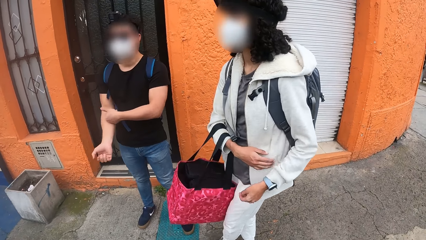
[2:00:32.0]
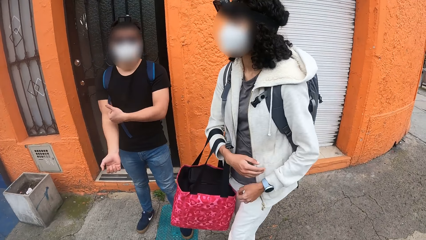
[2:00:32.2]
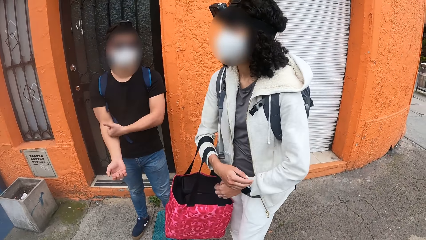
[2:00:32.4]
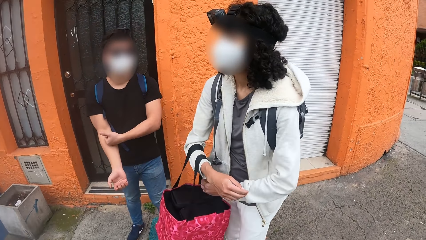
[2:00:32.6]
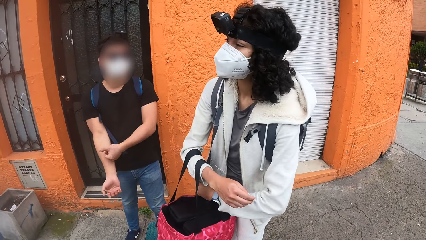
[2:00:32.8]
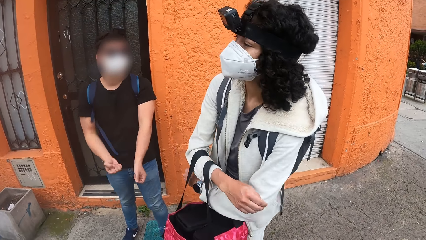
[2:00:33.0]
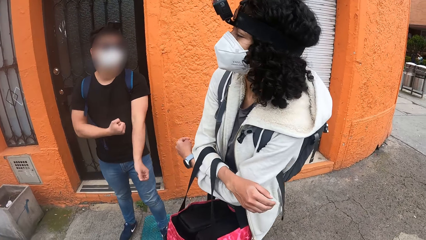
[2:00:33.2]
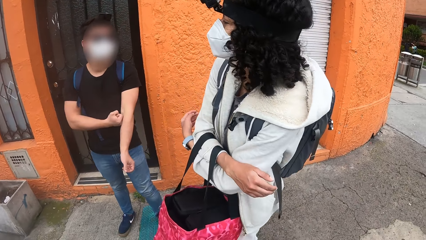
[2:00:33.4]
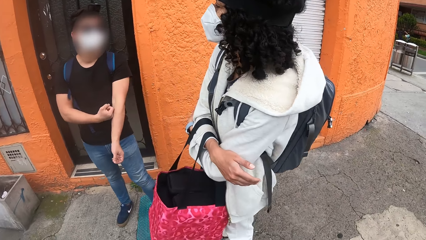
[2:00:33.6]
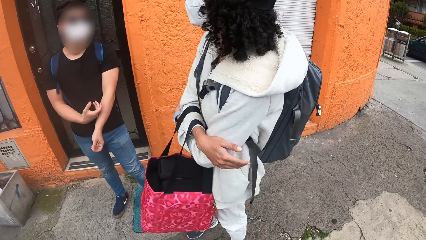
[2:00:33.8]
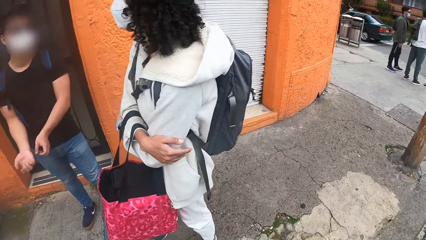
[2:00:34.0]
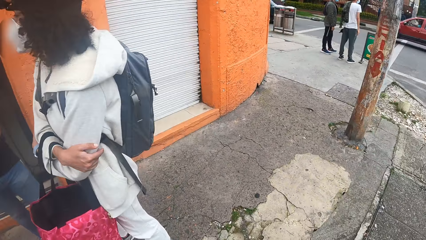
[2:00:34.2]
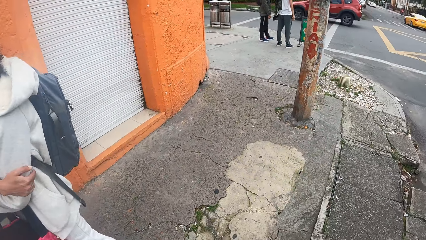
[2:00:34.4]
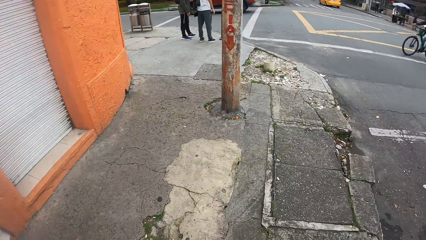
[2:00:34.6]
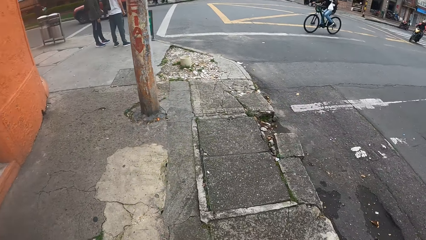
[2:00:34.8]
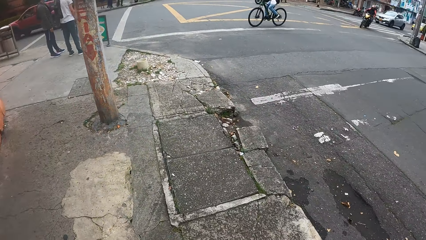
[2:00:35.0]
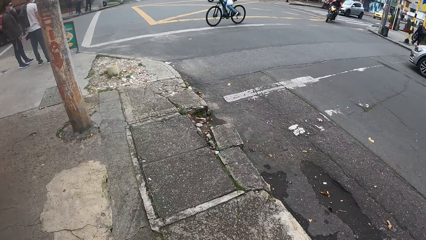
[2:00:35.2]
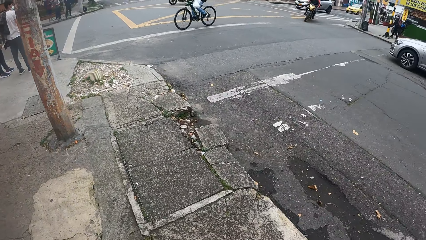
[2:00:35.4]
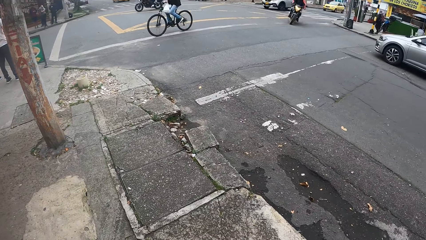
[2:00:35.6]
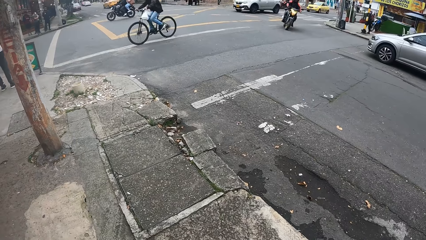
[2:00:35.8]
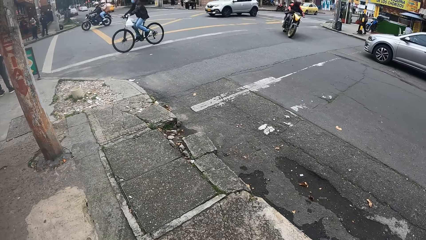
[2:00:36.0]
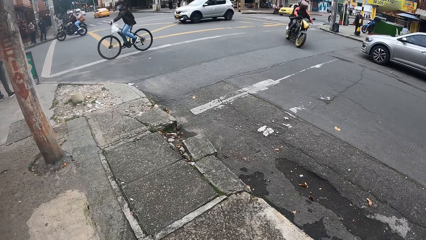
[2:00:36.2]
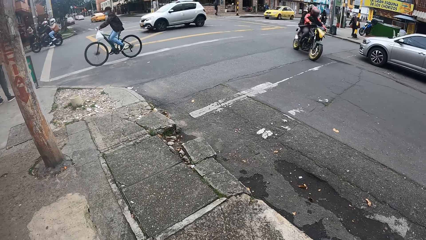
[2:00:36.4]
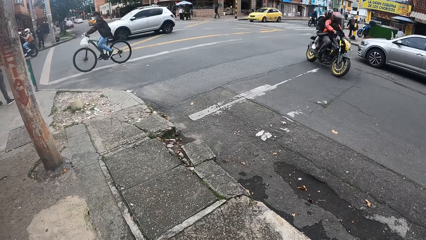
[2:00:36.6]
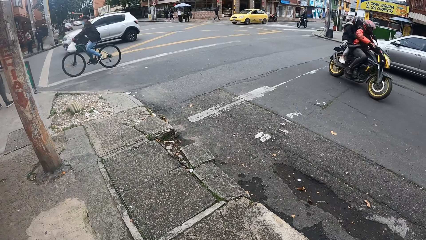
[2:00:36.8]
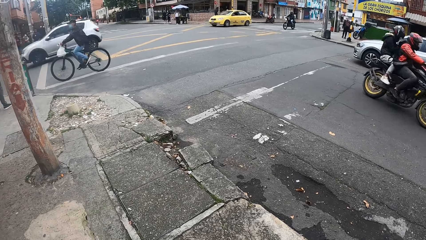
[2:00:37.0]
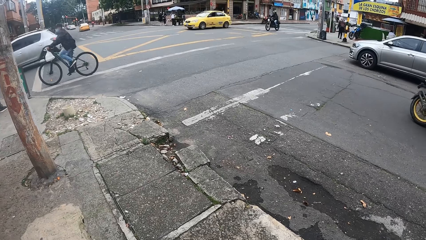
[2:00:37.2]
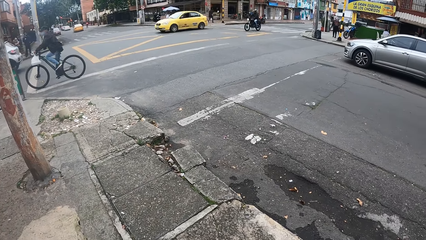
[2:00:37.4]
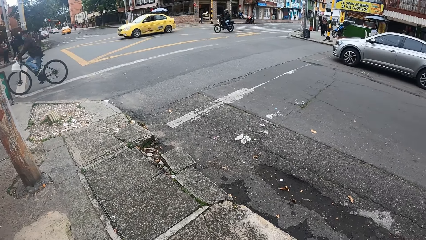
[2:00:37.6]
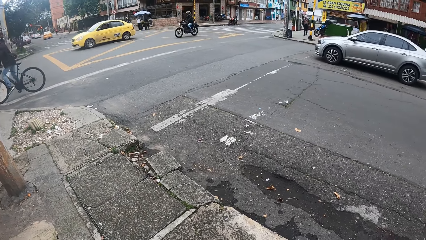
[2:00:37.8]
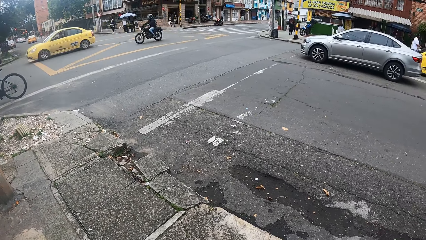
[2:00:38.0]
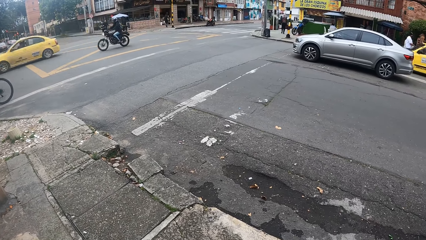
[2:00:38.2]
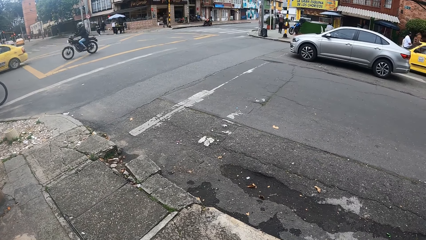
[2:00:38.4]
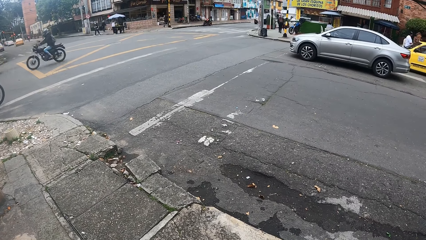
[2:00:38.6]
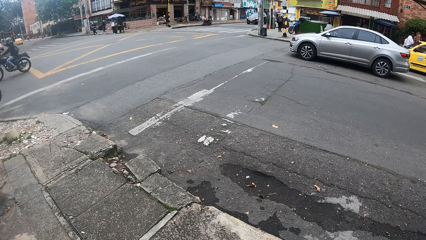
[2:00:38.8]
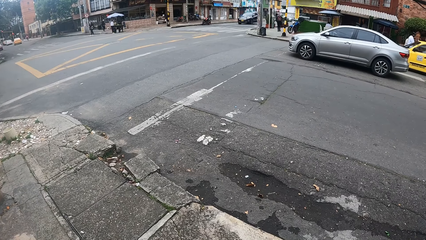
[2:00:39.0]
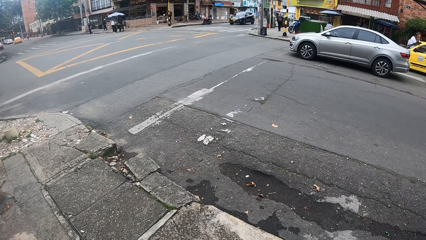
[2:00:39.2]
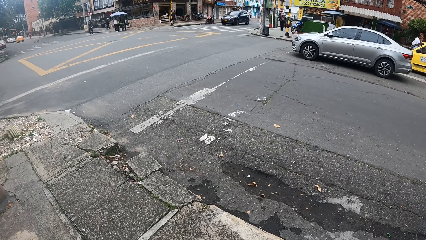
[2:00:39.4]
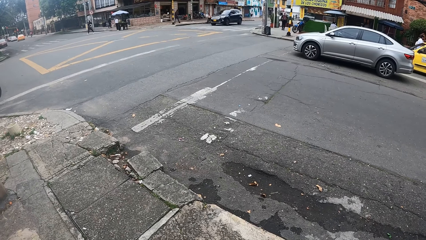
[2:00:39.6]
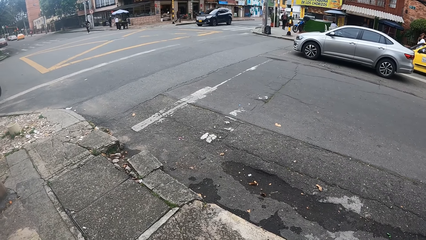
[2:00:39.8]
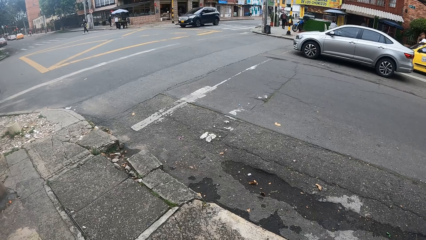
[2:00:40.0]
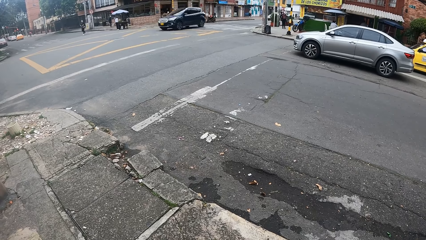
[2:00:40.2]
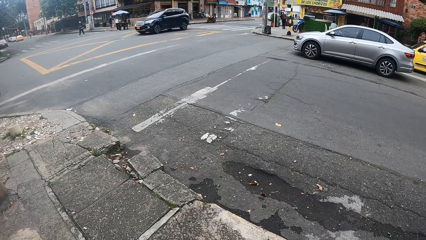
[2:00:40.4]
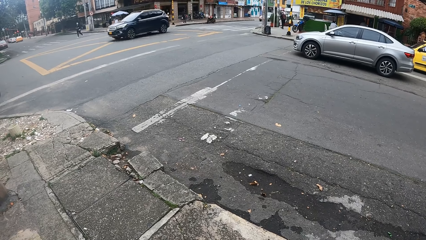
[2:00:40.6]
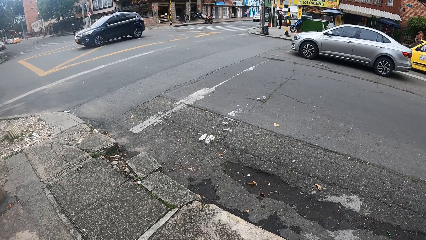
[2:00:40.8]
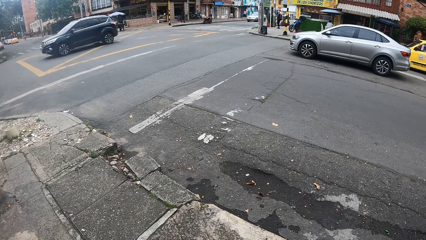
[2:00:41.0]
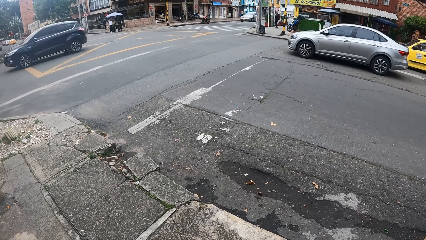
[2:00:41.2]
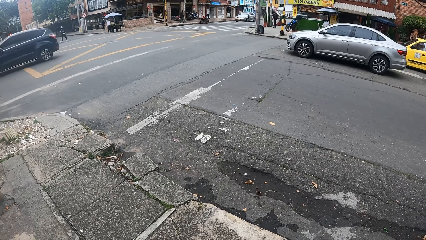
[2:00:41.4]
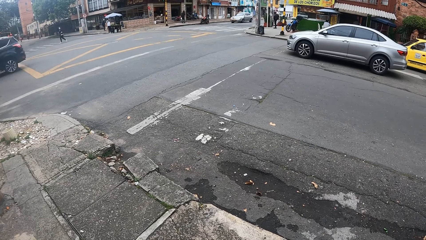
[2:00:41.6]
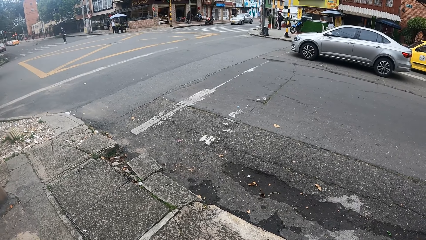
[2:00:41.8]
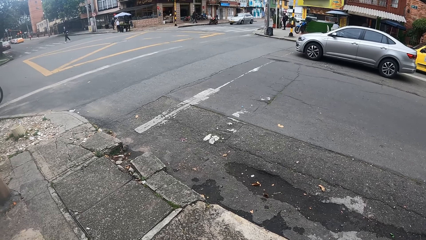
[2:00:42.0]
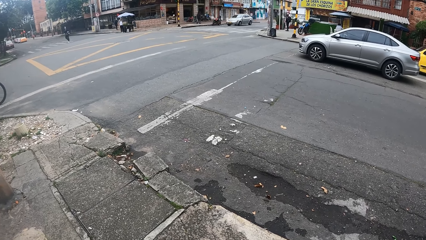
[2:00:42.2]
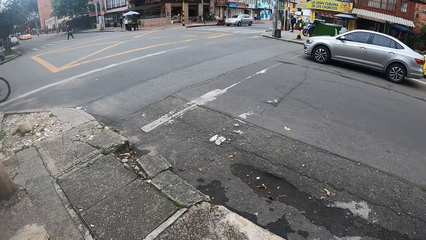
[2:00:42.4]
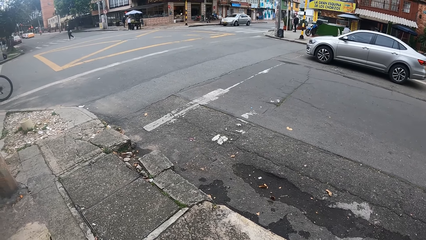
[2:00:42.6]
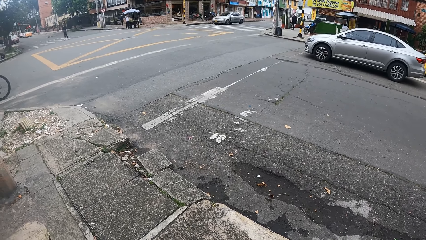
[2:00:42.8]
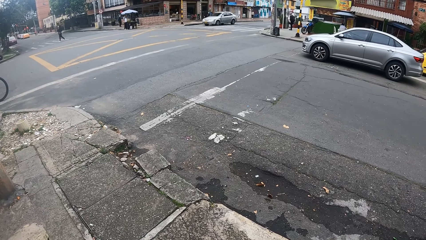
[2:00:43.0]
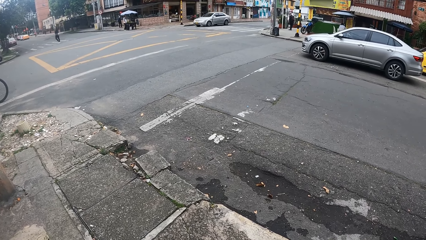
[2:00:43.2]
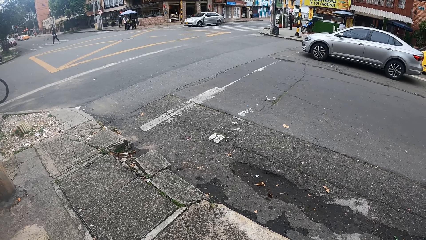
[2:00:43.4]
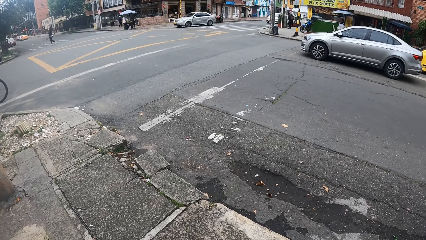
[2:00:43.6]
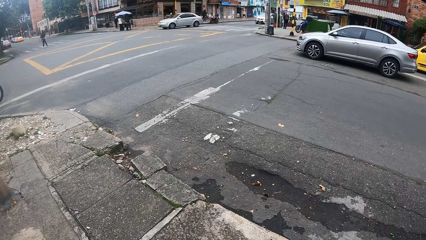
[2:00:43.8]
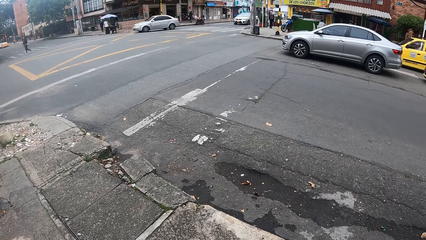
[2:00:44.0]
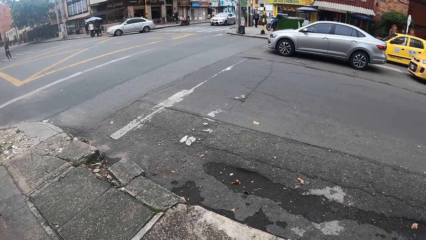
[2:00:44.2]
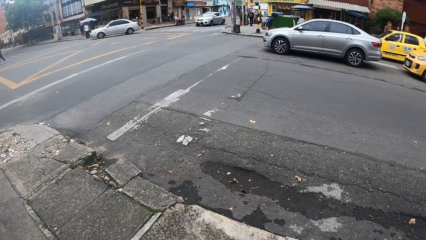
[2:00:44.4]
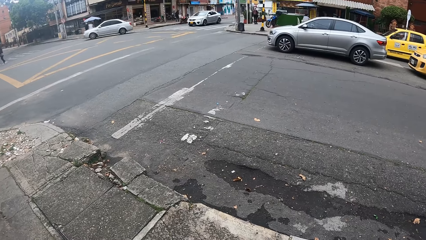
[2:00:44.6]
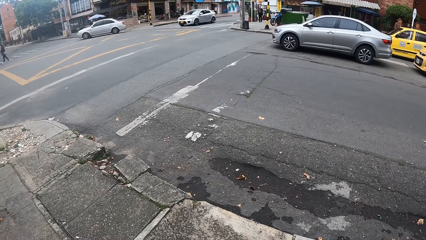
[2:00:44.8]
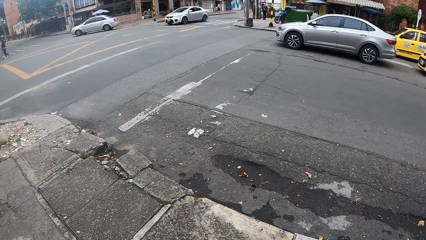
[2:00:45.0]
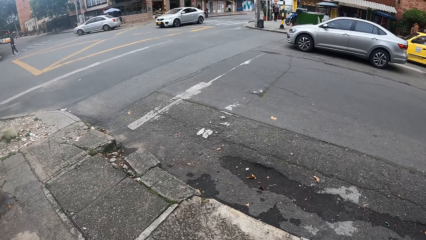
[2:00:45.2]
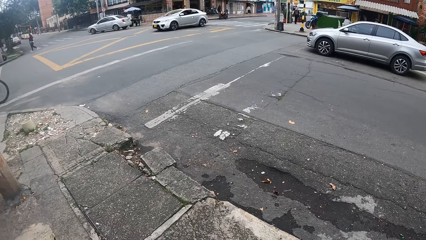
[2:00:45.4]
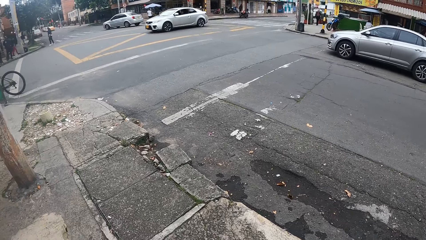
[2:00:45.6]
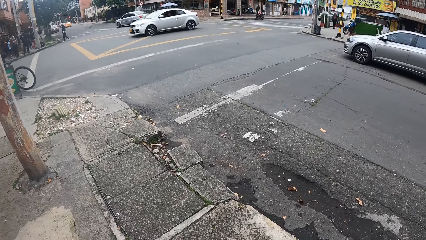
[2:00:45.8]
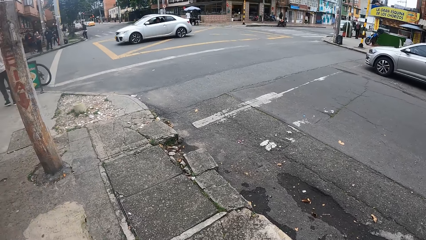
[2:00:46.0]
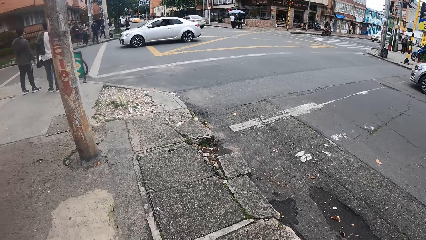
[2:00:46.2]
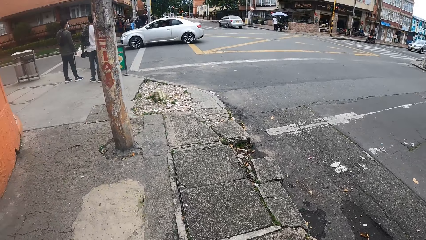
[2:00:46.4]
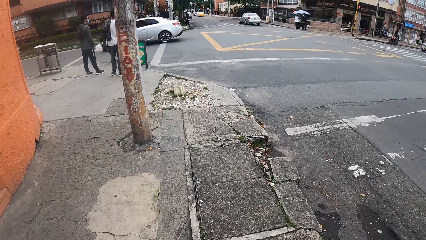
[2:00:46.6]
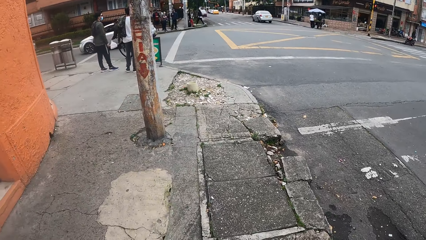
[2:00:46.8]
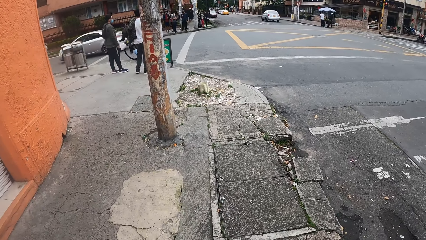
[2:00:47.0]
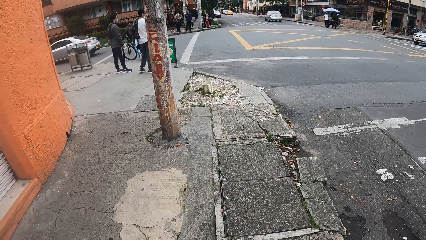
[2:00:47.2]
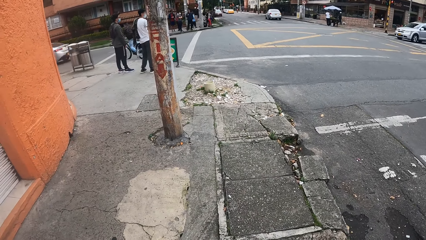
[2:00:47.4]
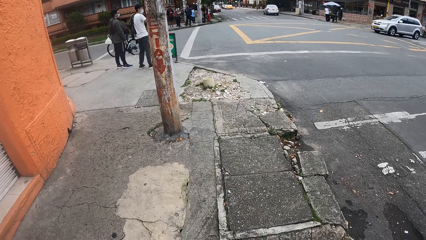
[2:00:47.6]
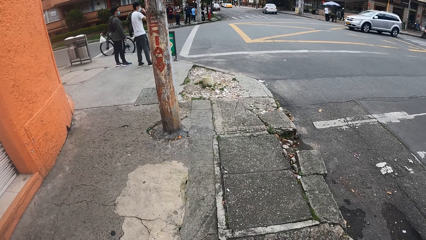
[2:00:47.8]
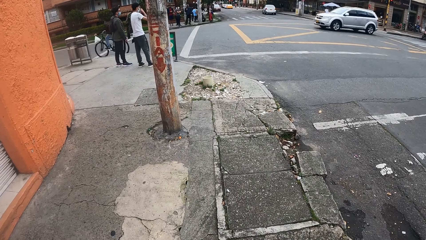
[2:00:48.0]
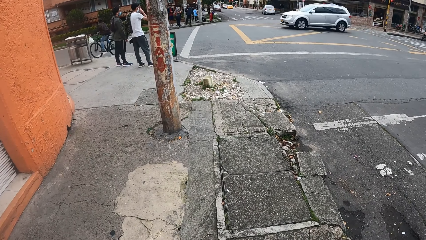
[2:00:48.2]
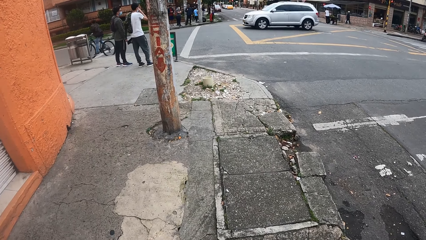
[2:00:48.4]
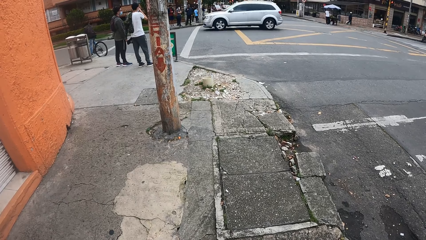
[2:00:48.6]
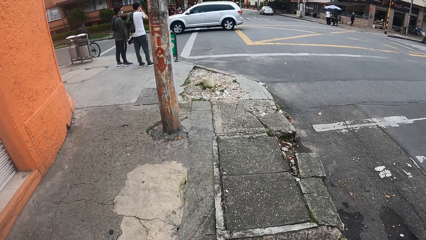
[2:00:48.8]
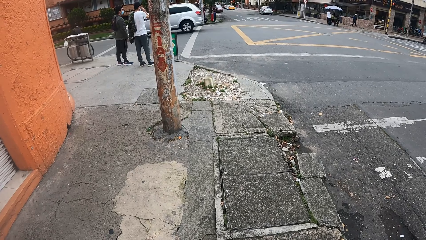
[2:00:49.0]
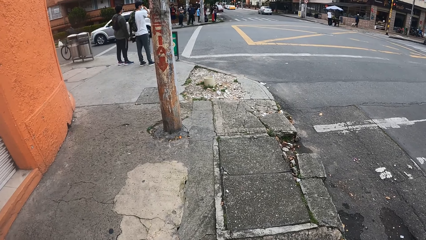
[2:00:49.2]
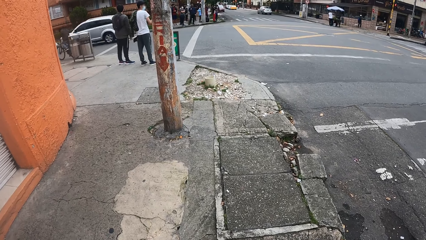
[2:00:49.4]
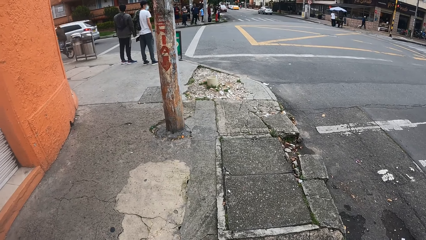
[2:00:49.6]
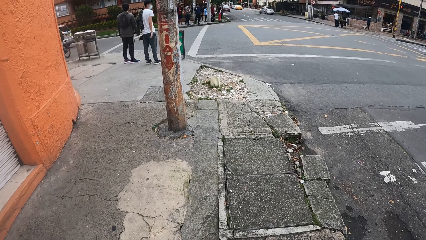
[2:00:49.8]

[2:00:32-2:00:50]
A person massages hands. Another person holds a bag well. A woman places her right hand on her left hand. The camera wearer looks around.
